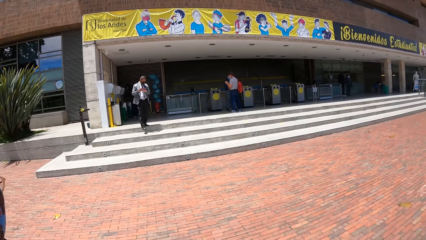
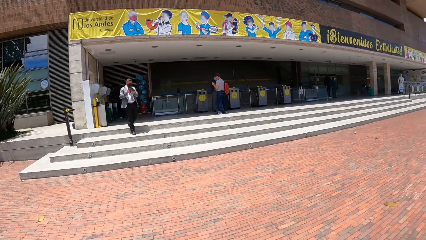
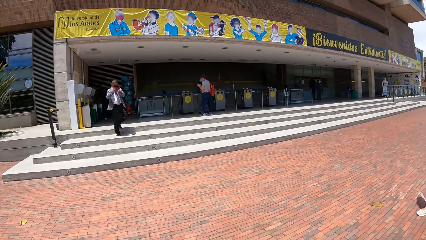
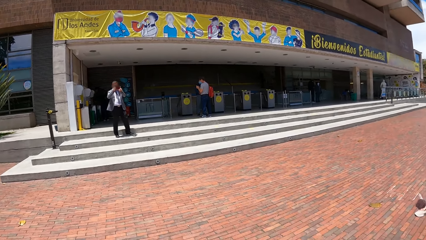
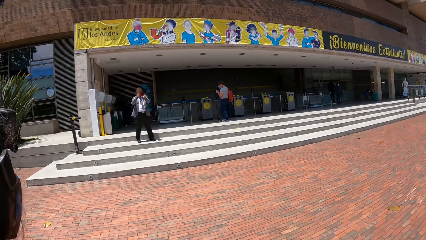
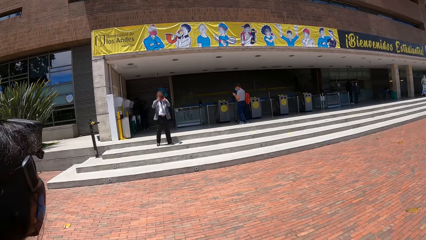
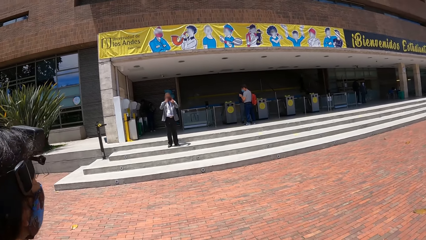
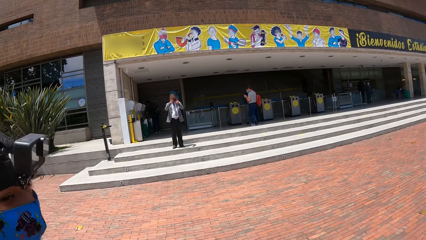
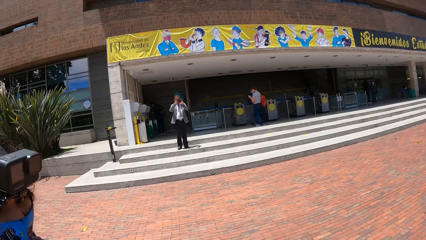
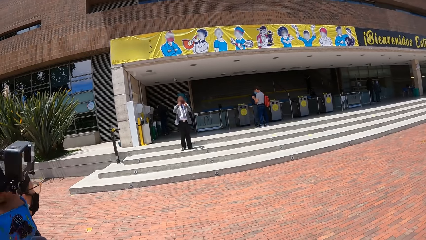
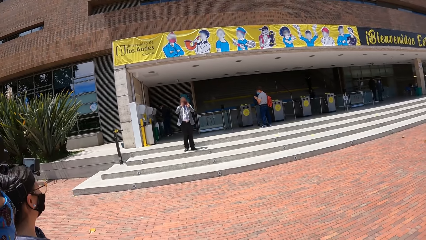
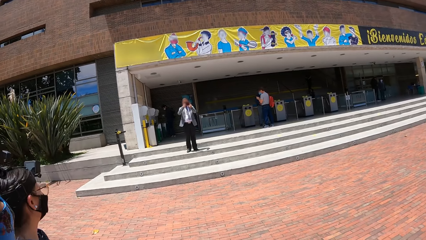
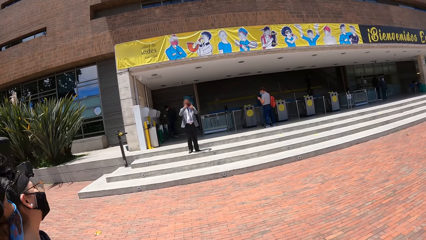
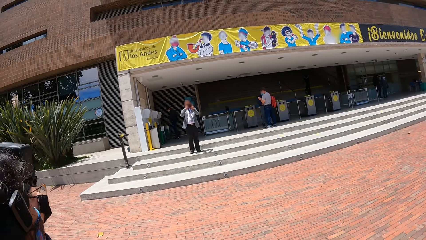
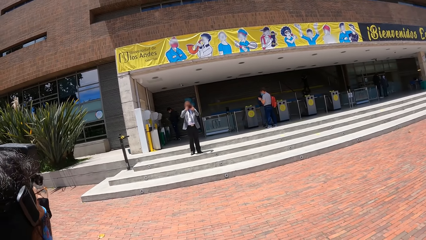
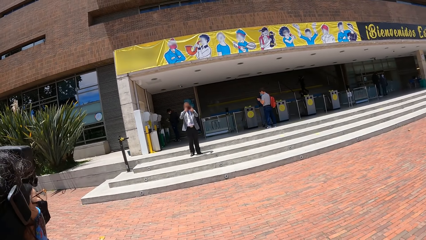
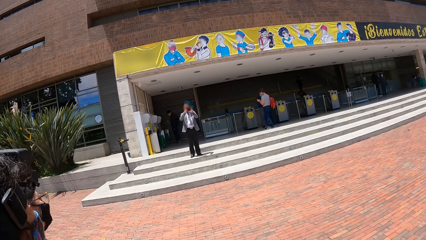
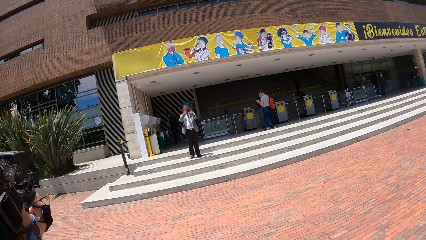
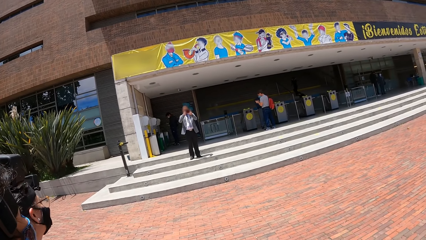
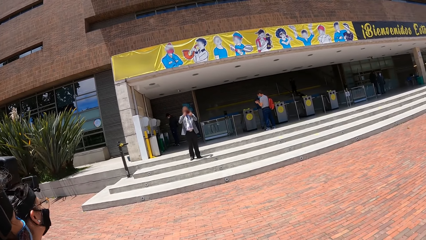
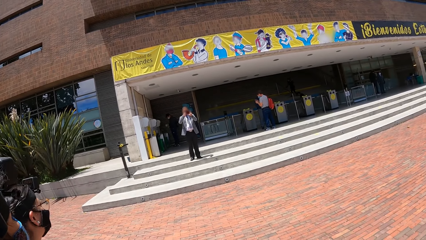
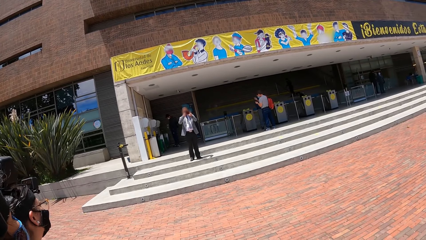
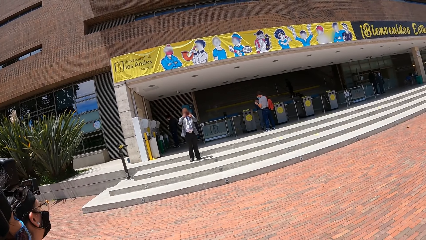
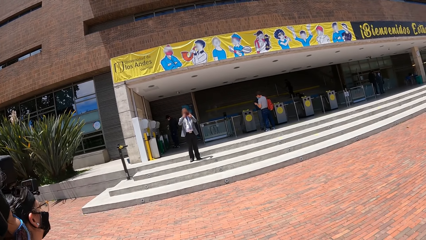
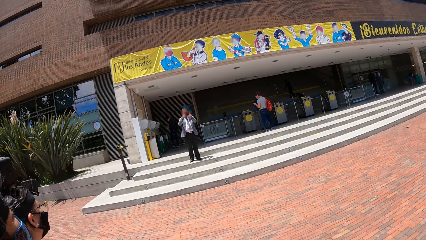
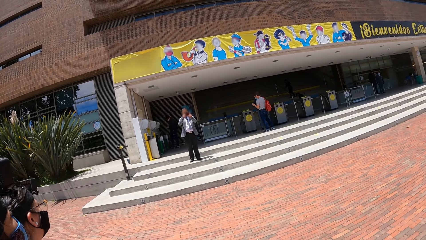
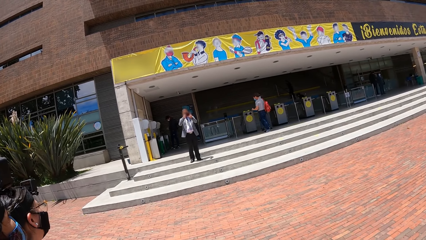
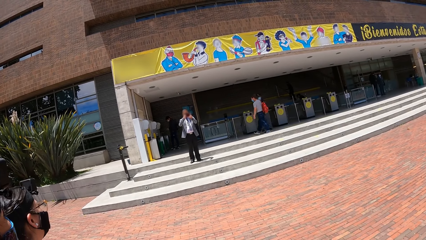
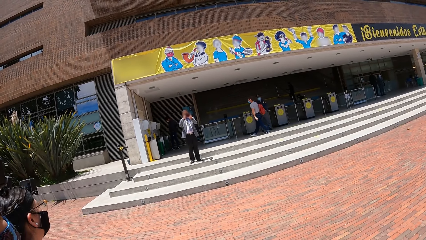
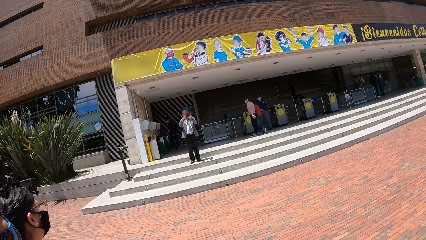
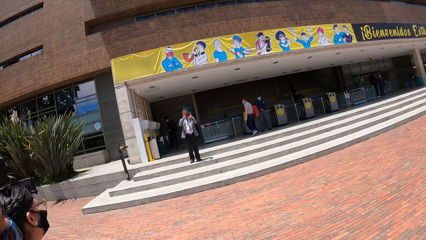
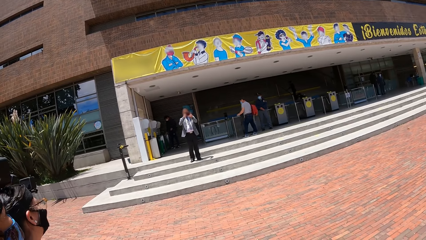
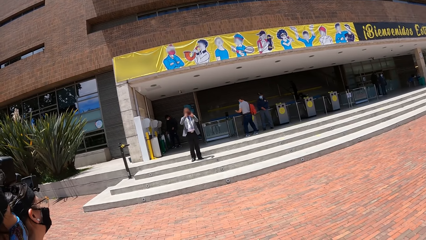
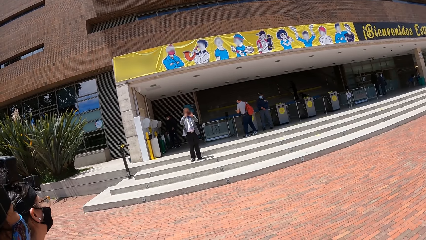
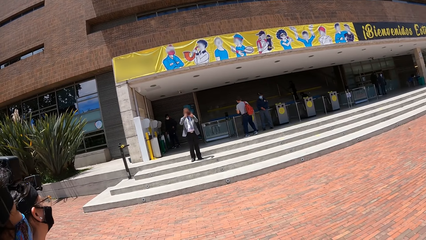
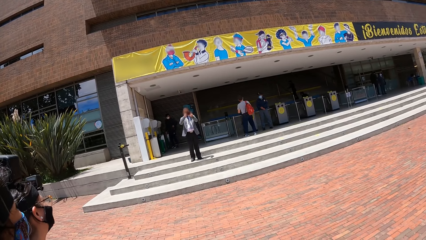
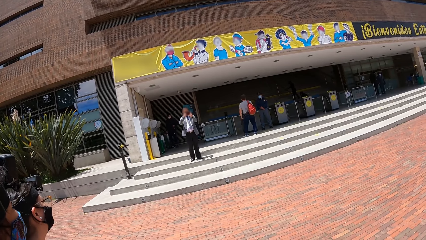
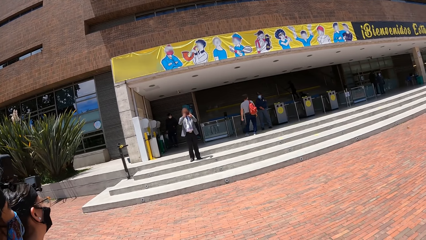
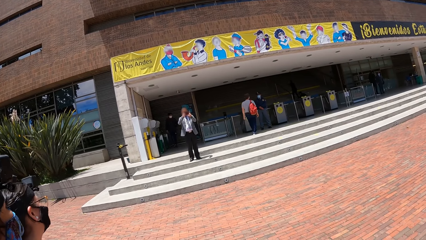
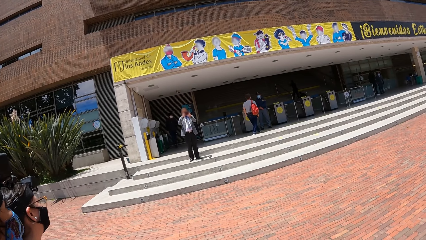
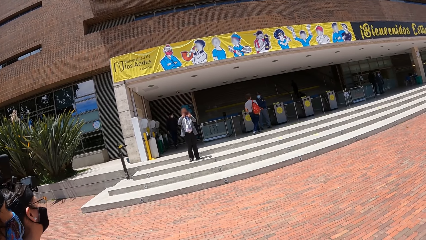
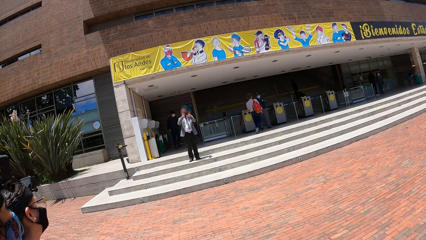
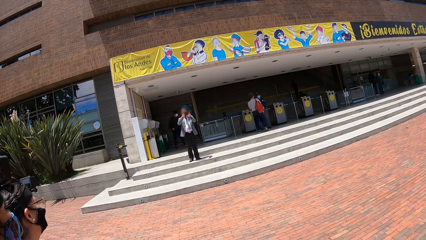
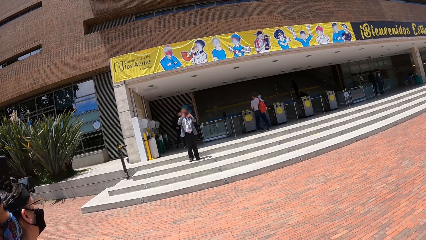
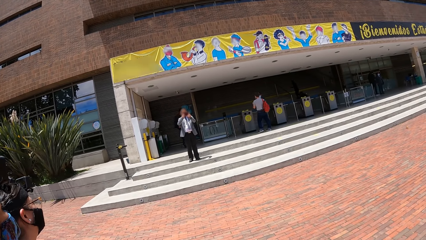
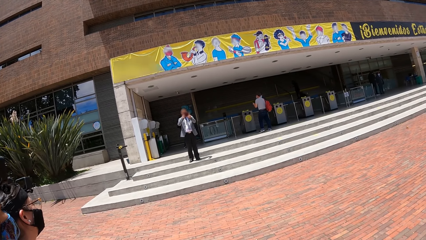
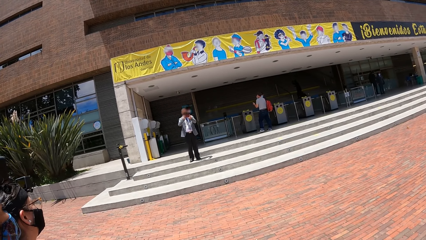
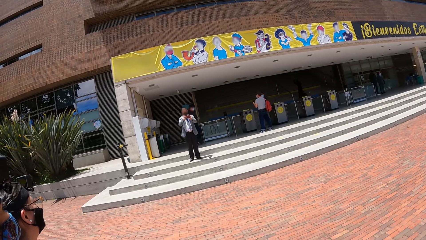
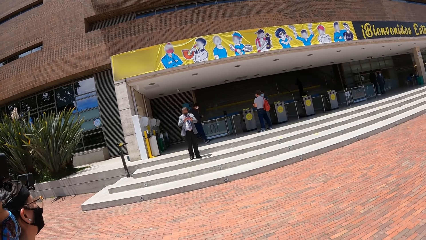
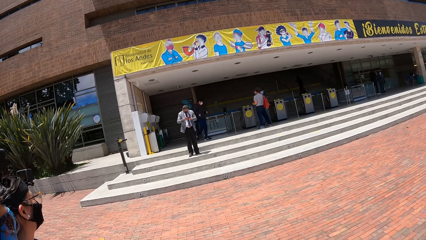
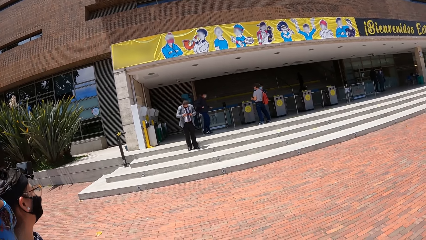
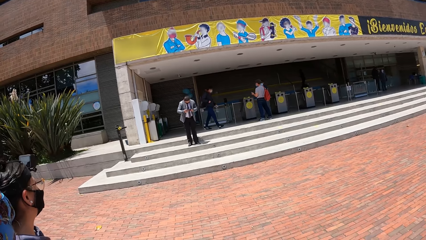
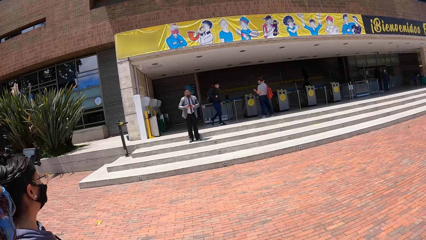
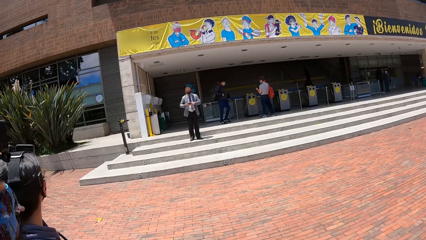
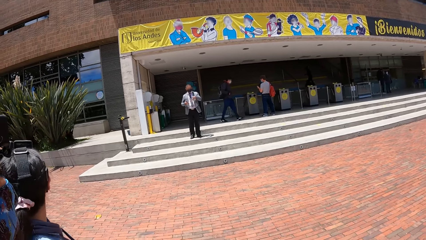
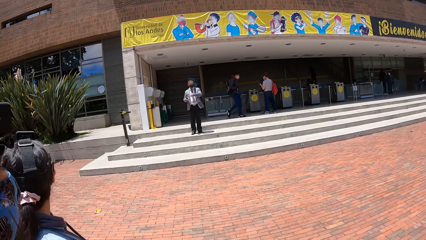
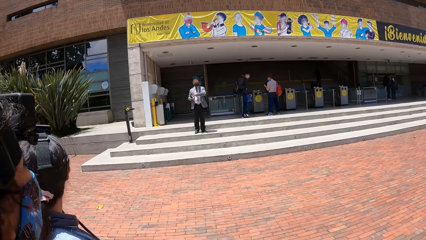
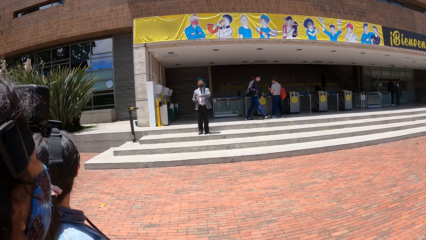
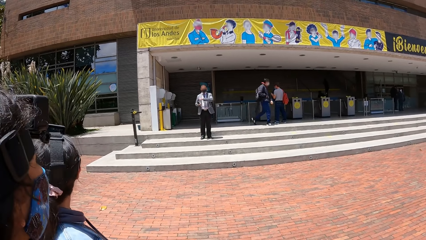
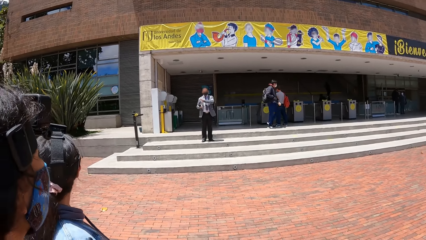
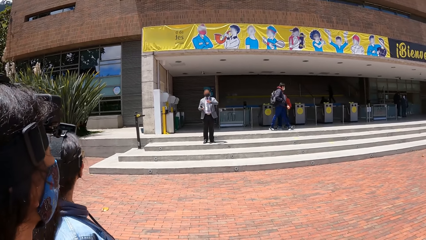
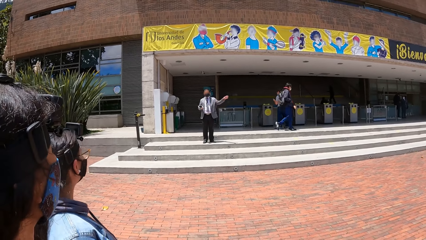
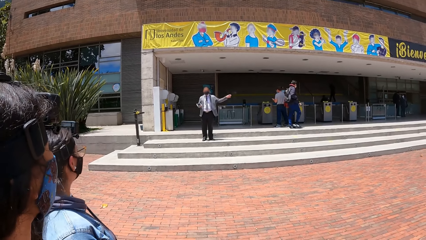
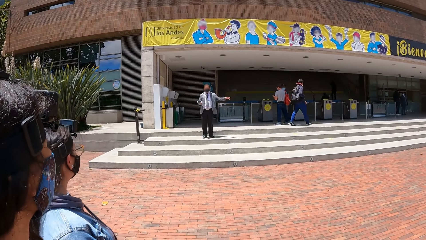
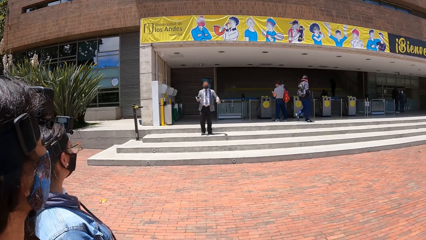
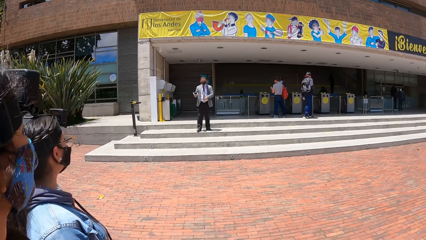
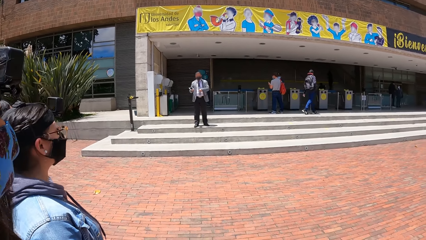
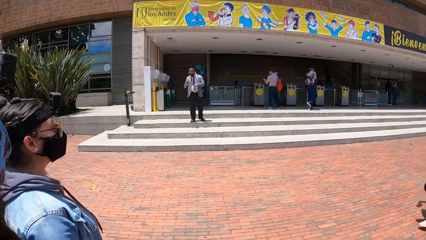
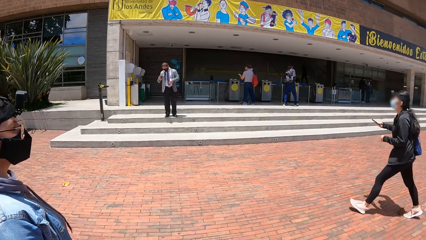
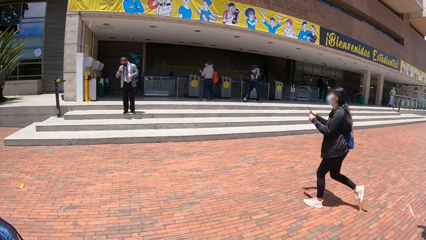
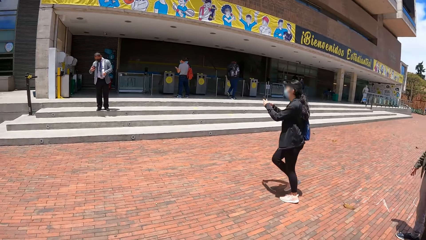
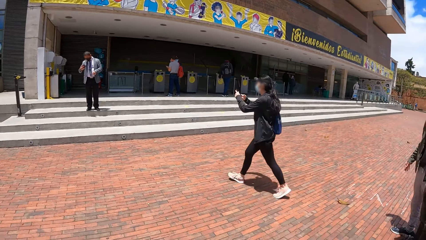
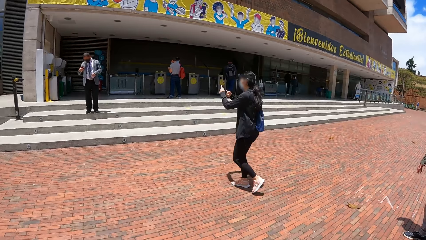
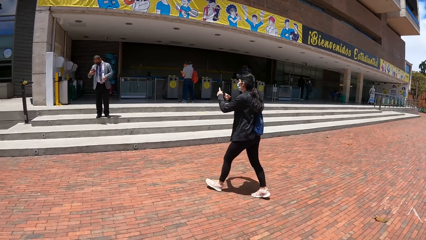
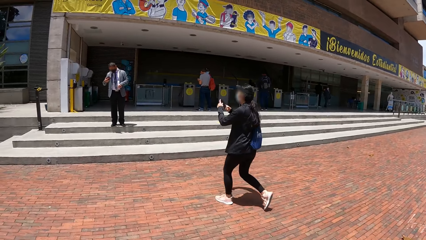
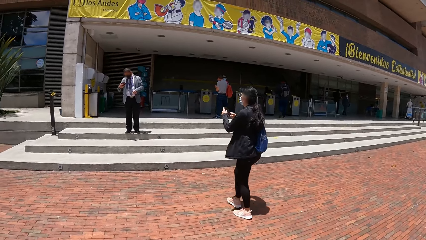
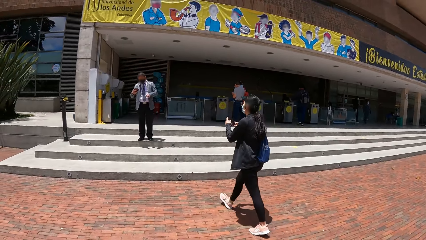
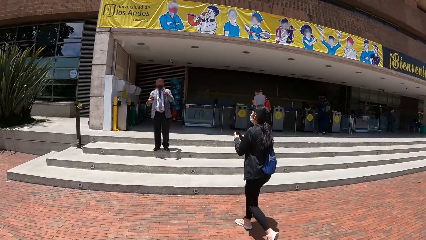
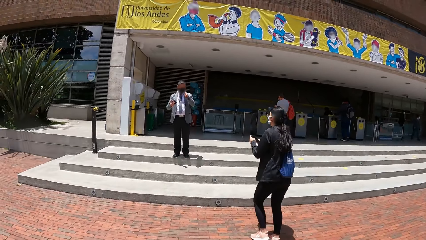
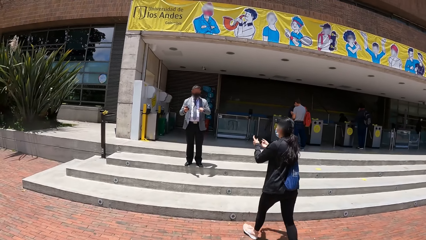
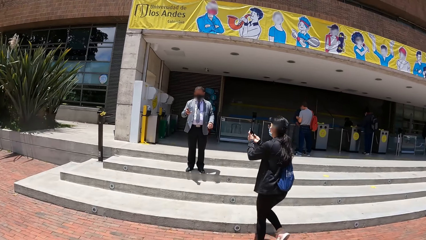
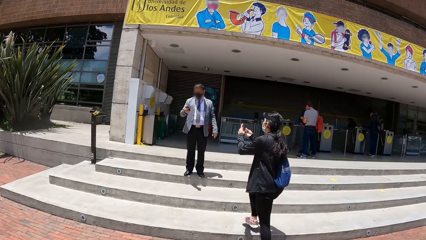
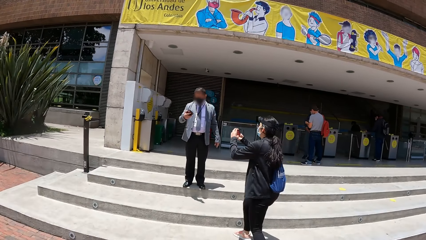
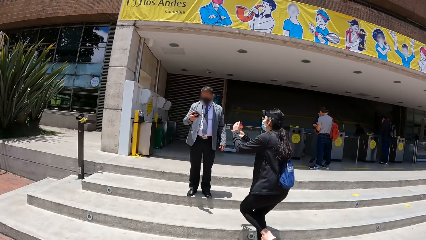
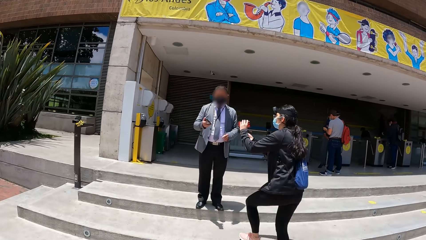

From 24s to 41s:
A man moves forward, takes a picture with a phone, and looks at the picture in the phone. The man interacts with the group of people. The man moves the left hand. A woman walks towards the man. The camera wearer walks towards the man.
